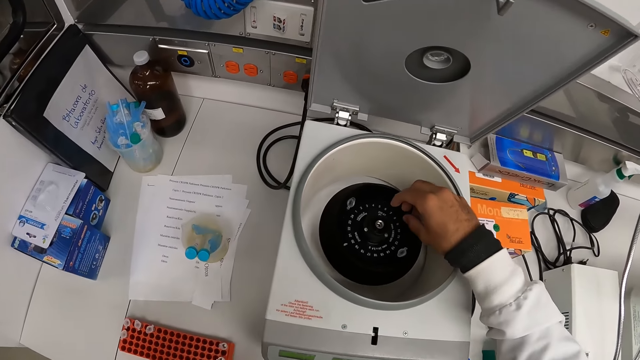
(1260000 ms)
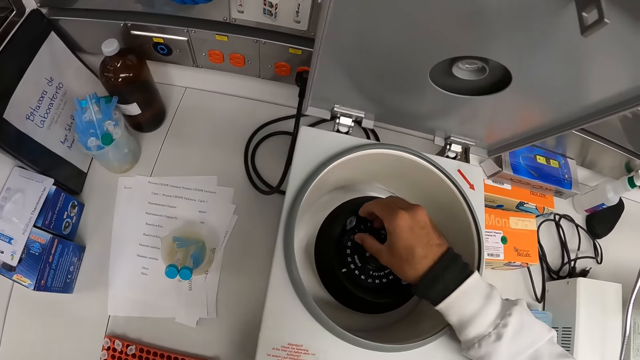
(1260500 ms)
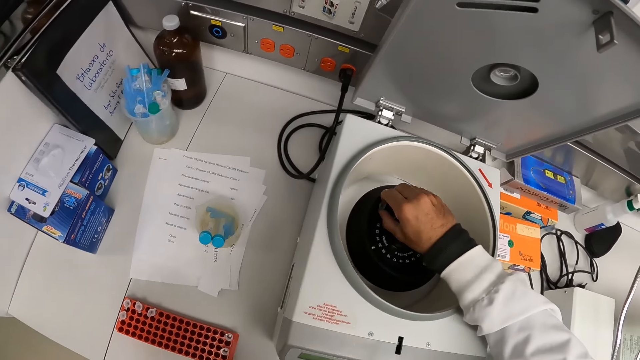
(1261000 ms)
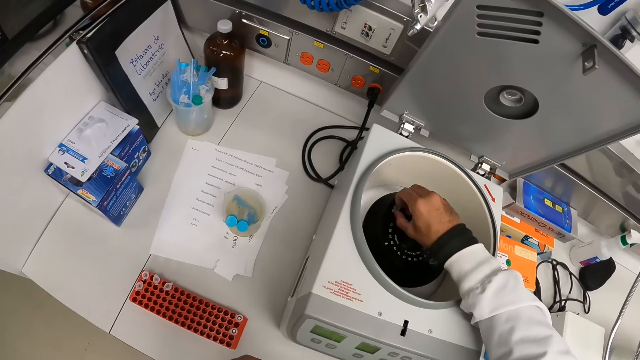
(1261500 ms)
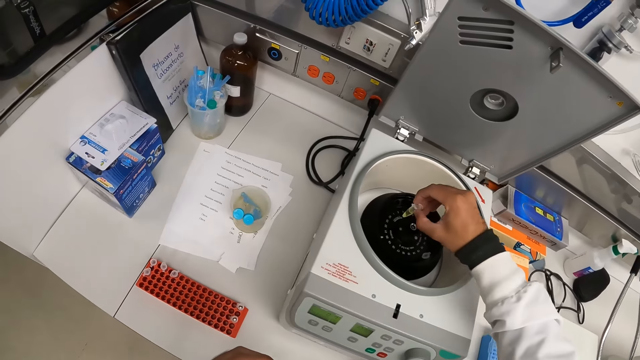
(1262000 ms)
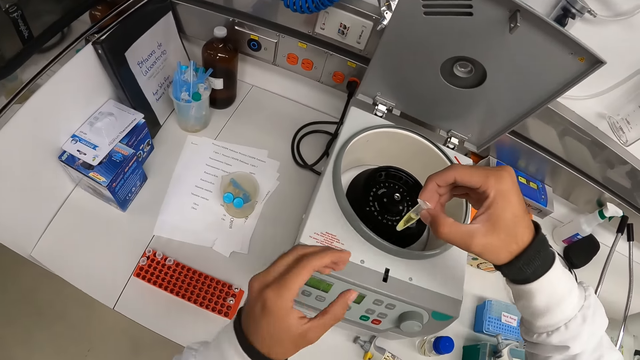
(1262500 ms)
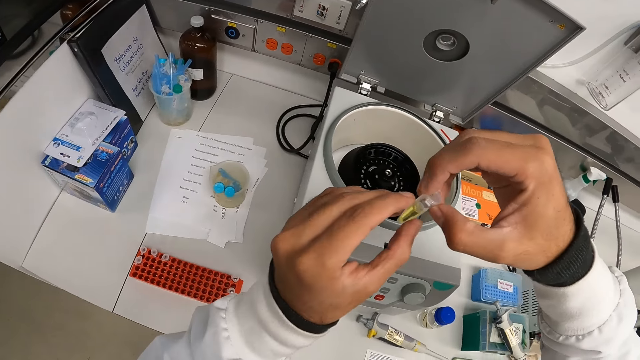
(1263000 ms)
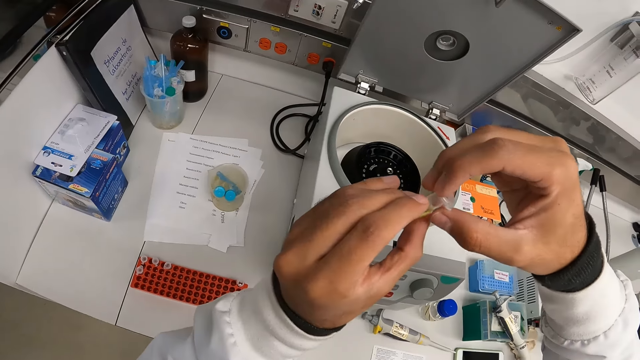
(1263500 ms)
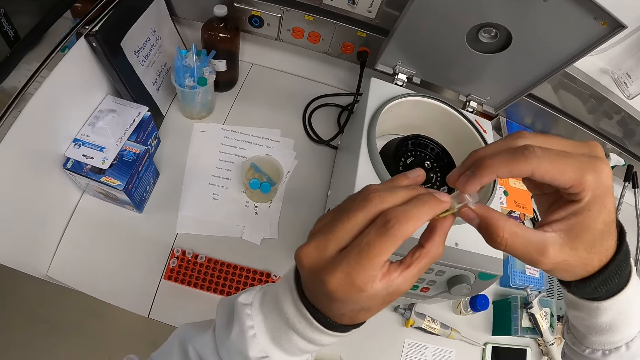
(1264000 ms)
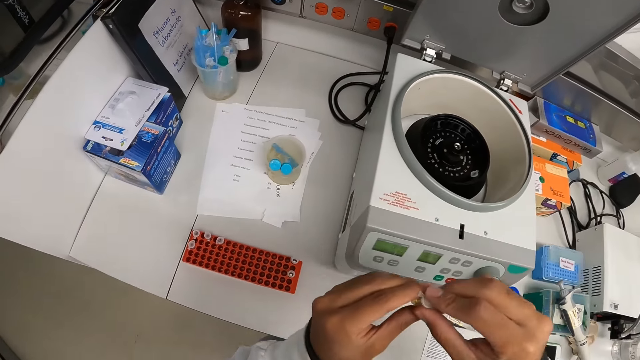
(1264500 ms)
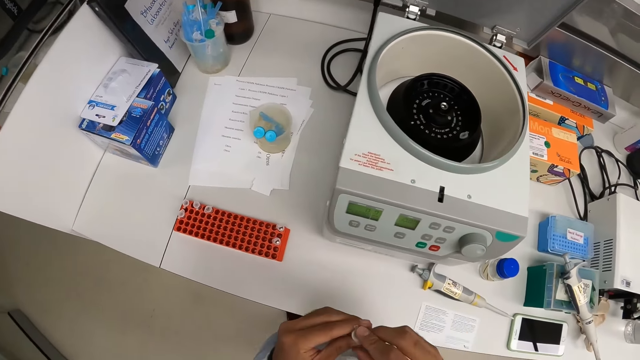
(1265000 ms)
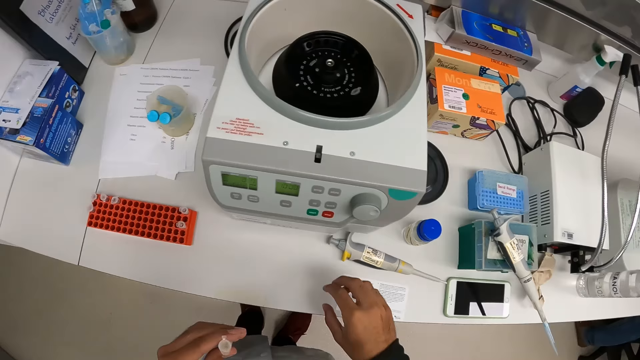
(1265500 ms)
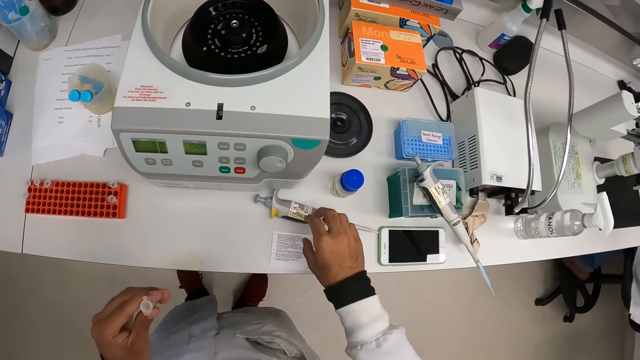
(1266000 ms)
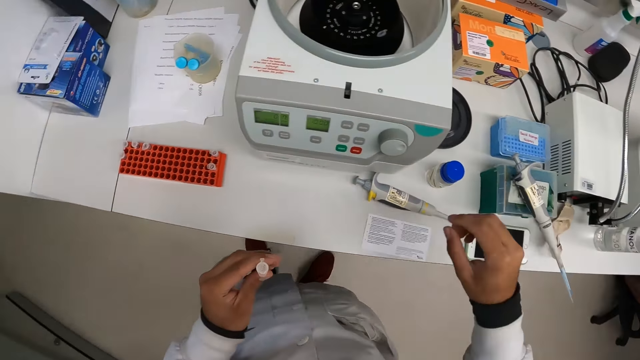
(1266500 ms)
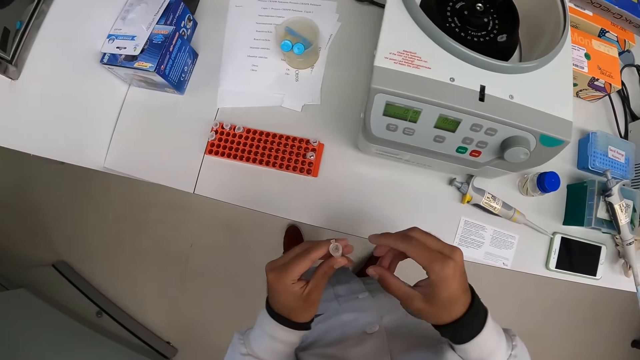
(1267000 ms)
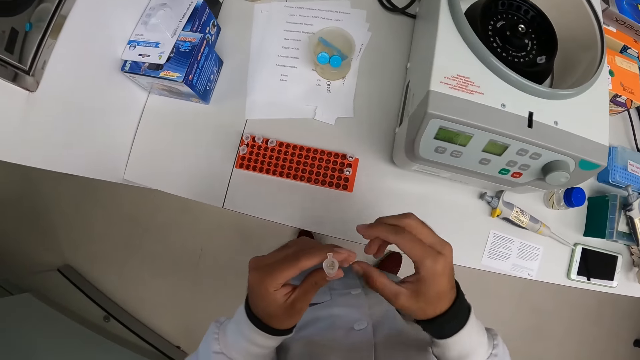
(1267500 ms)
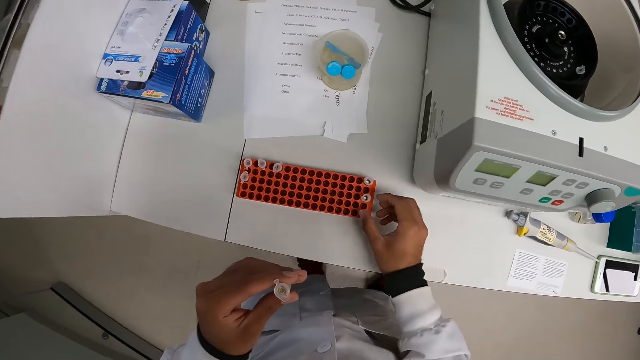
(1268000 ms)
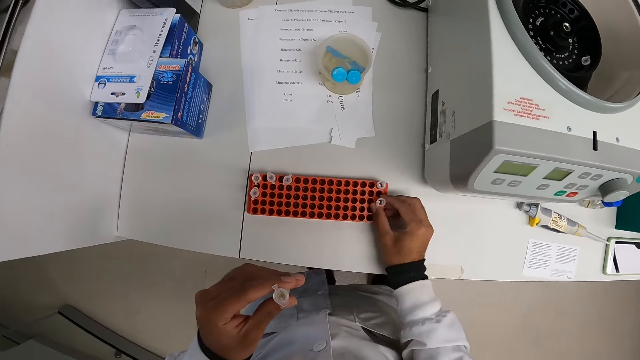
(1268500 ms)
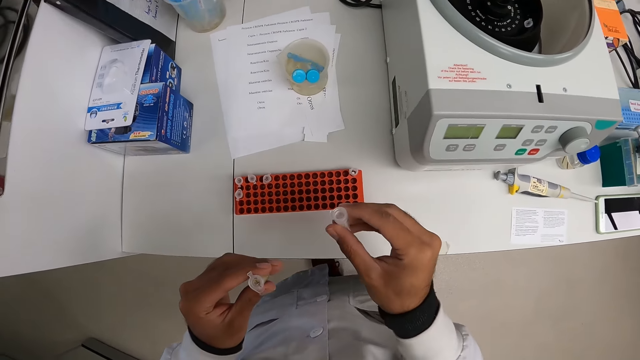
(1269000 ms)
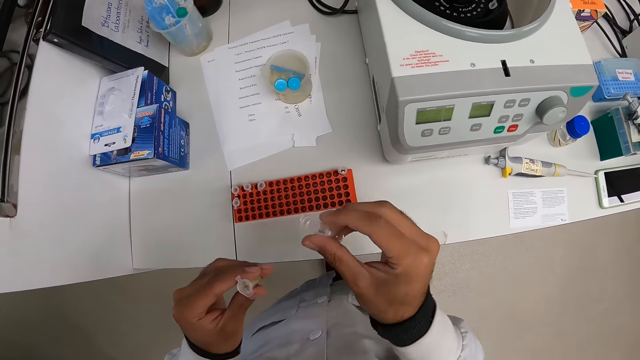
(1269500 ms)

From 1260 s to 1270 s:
The camera wearer picks a lab container from the laboratory centrifuge with his right hand. He passes the lab container in his right hand to his left hand. He picks a lab container from the rack with his right hand.

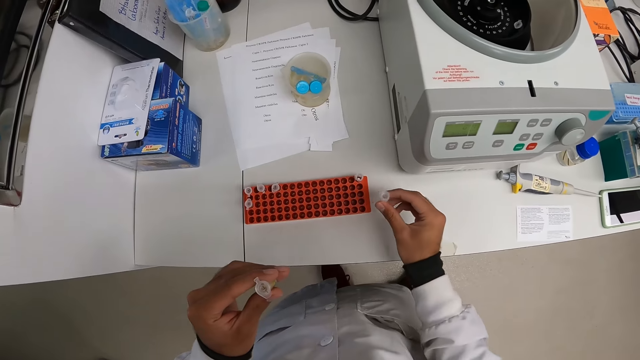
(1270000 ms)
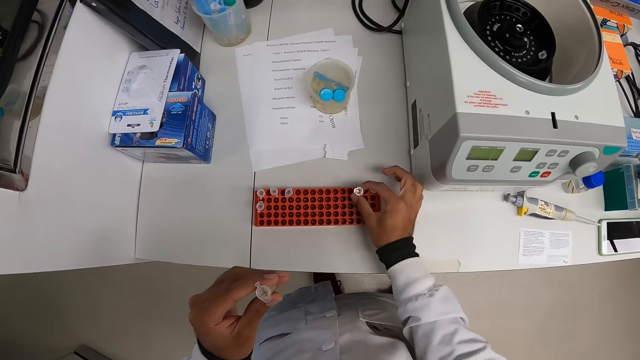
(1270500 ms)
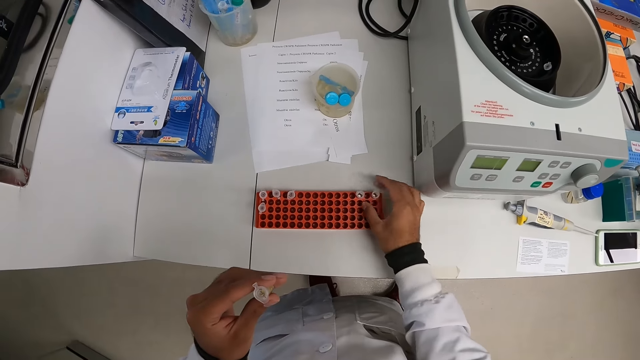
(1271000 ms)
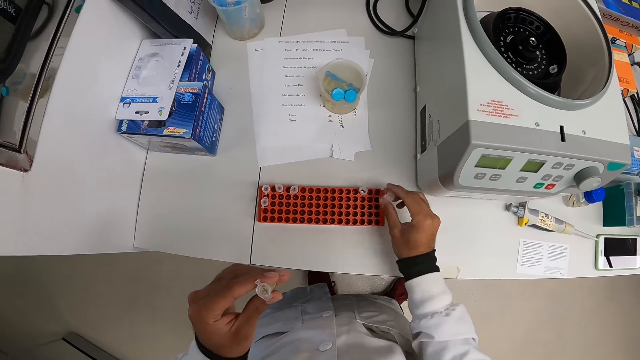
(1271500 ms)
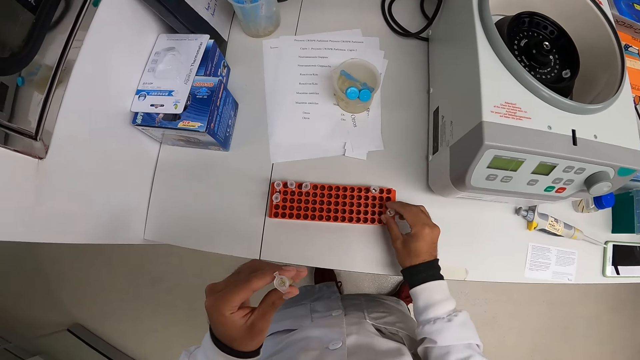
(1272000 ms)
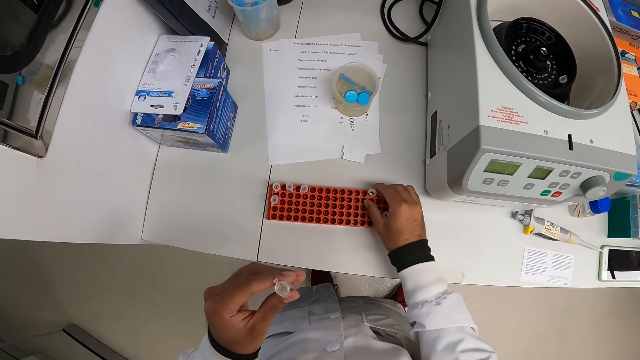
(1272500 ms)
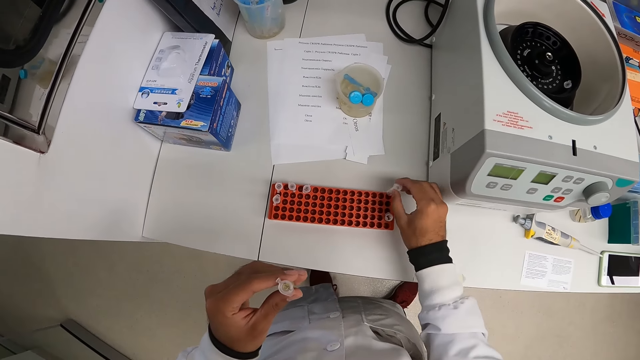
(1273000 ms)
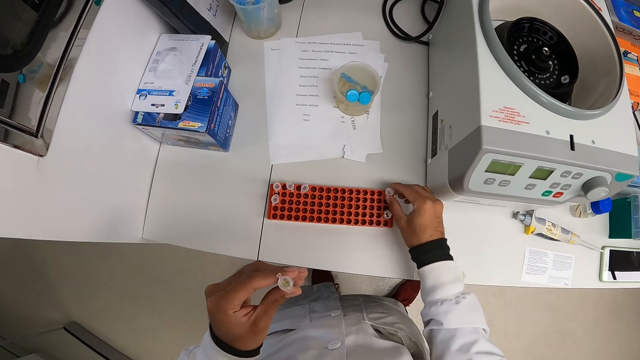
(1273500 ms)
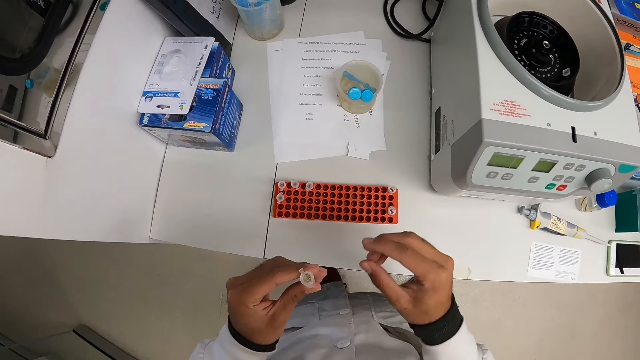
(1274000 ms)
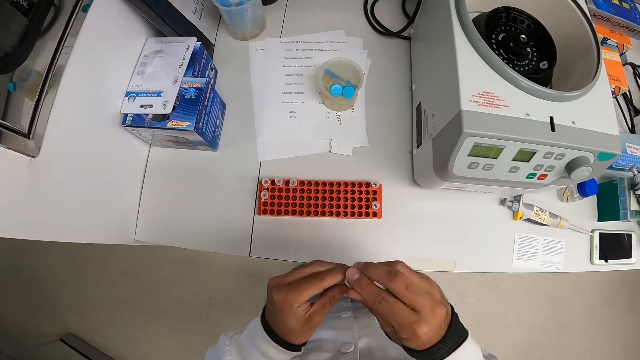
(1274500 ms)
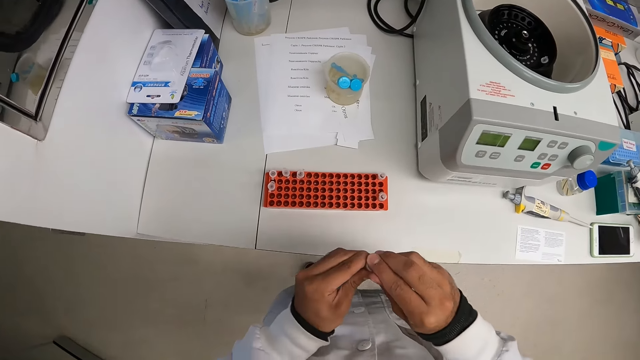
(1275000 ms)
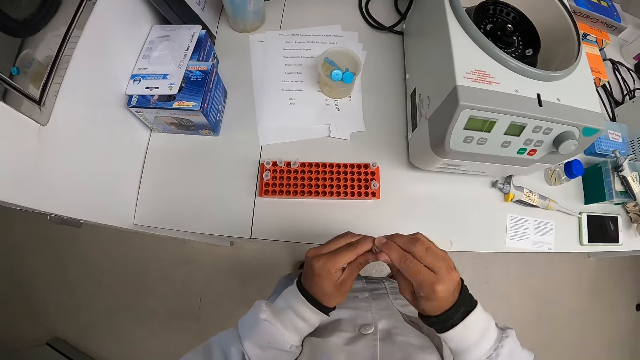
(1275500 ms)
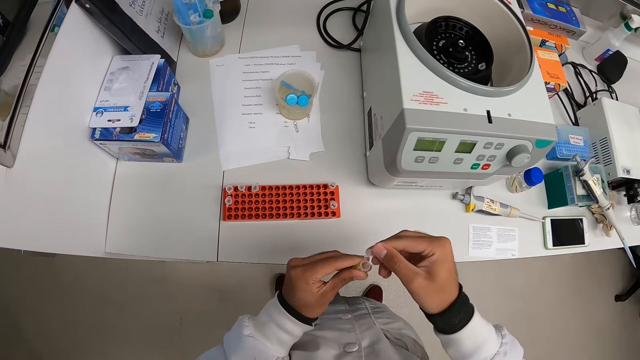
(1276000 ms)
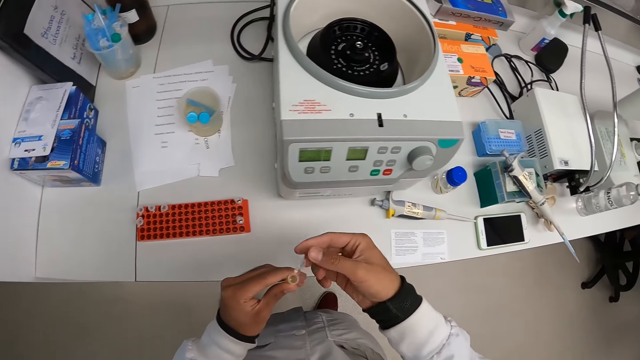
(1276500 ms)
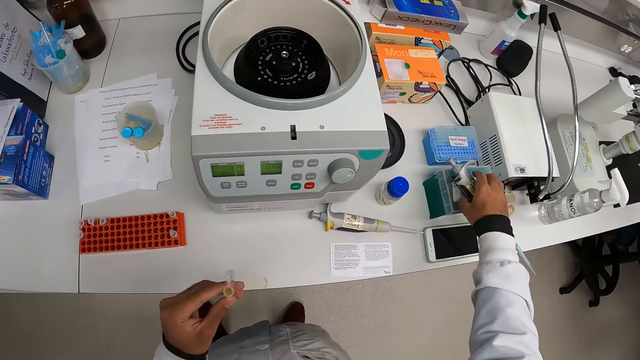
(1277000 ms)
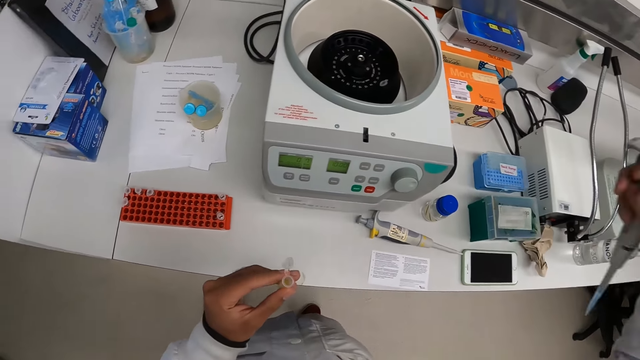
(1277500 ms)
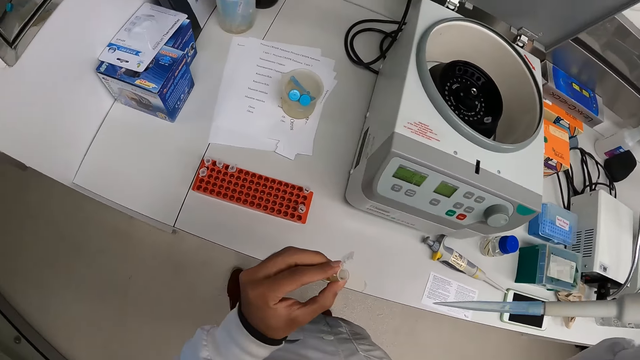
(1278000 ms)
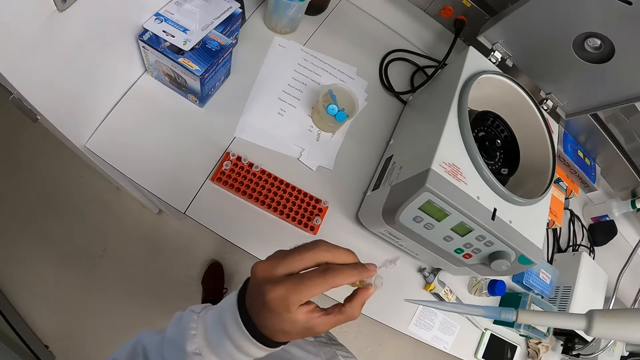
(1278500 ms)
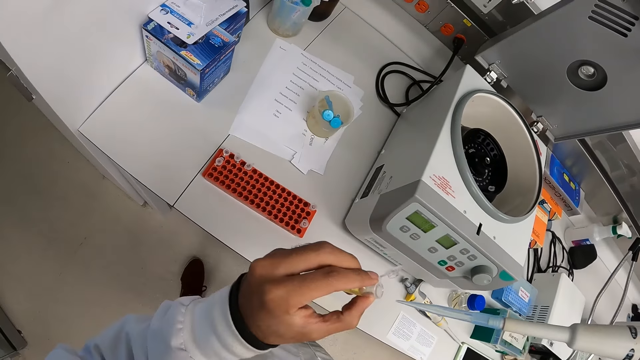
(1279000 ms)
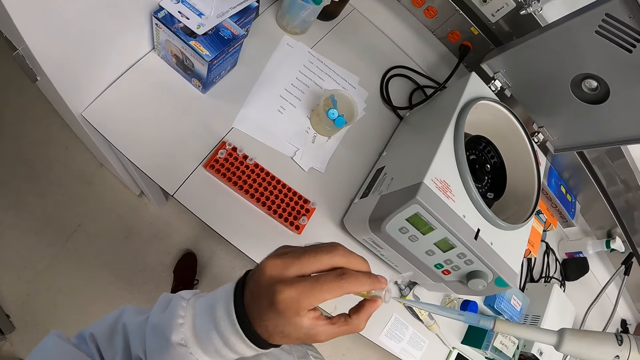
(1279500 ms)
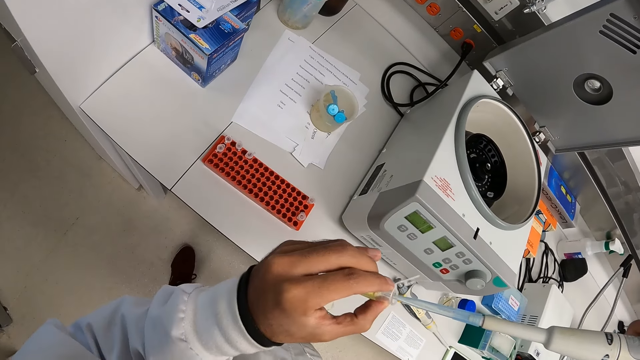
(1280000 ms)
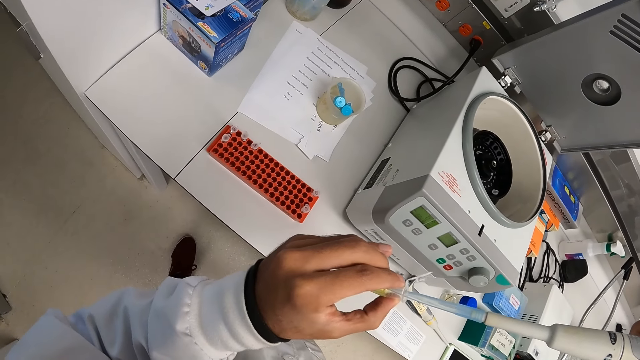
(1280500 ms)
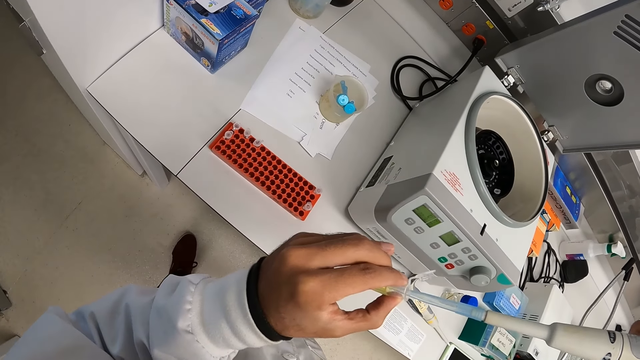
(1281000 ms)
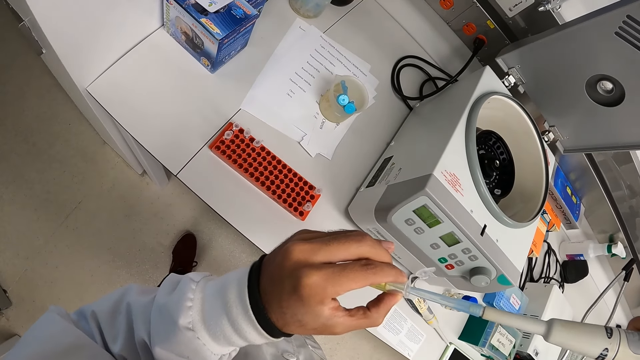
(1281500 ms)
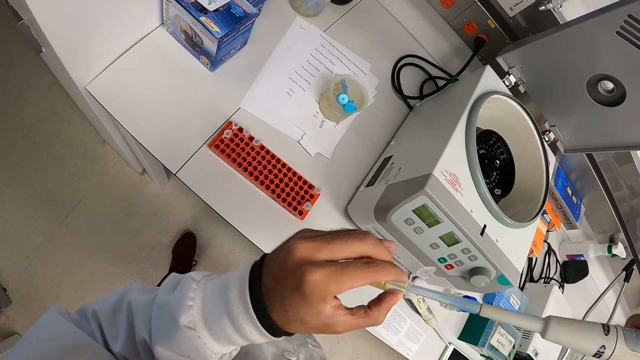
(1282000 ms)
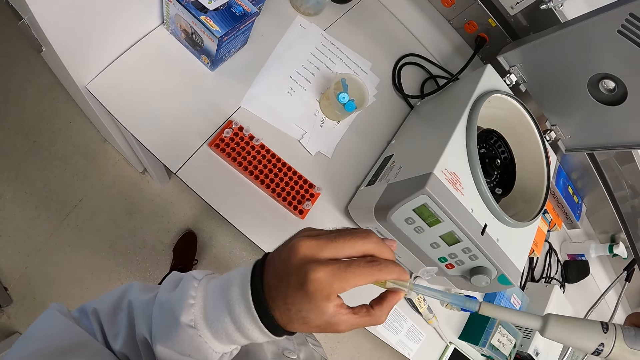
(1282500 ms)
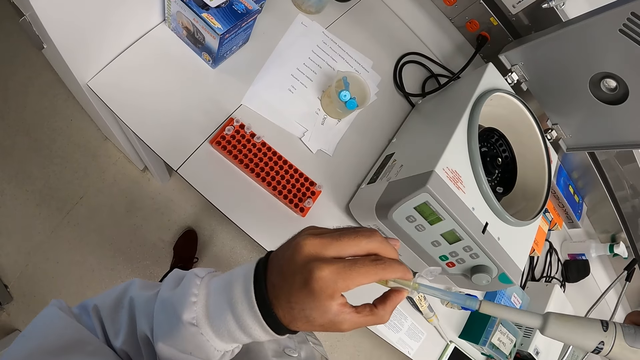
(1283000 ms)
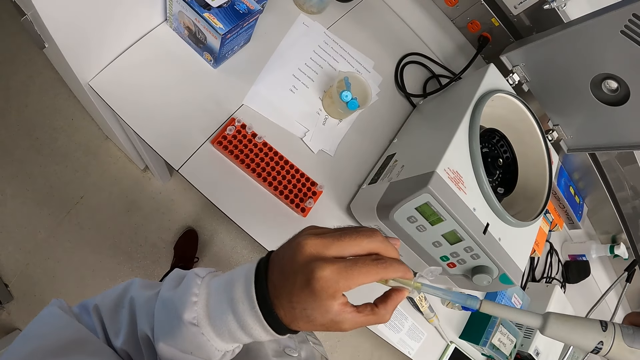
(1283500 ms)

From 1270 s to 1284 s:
The camera wearer drops the lab container in his right hand inside the rack. He picks a lab container from the rack with his right hand. He drops the lab container in his right hand inside the rack. He picks a lab container from the rack with his right hand. He drops the lab container in his right hand inside the rack. He opens the lab container in his left hand with his right hand. He picks the pipette from the laboratory box with his right hand. He draws out the chemical from the lab container with the pipette in his right hand.
